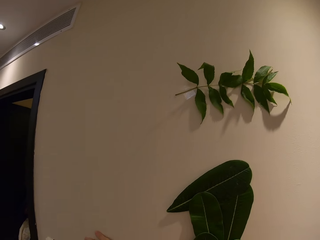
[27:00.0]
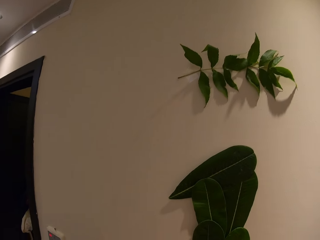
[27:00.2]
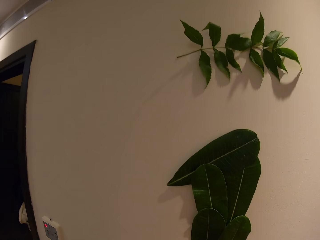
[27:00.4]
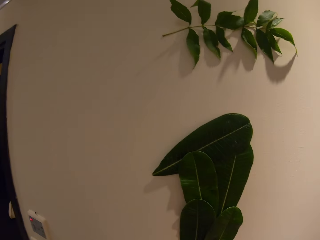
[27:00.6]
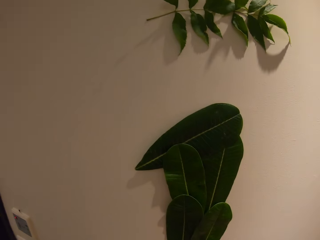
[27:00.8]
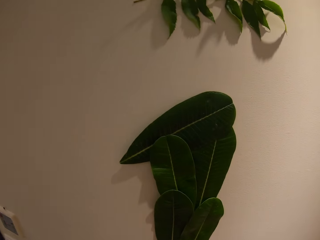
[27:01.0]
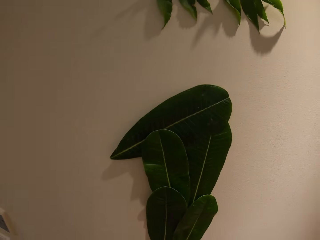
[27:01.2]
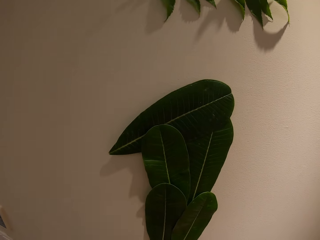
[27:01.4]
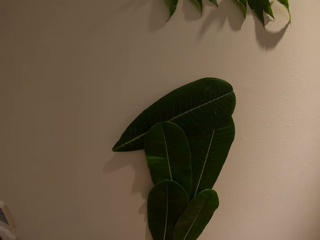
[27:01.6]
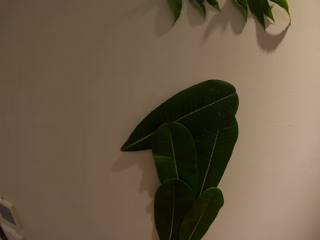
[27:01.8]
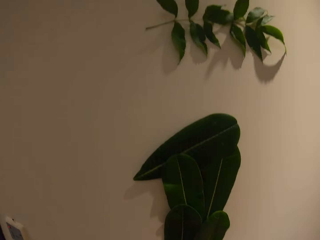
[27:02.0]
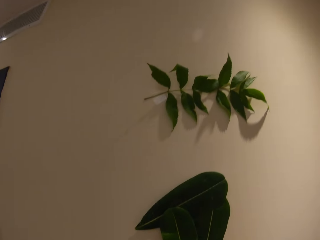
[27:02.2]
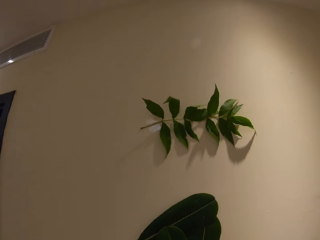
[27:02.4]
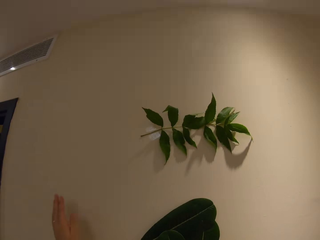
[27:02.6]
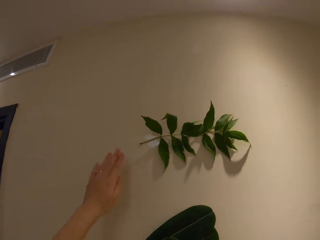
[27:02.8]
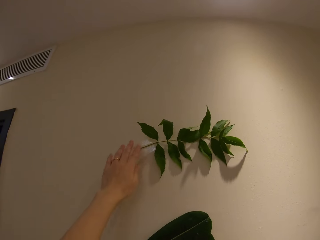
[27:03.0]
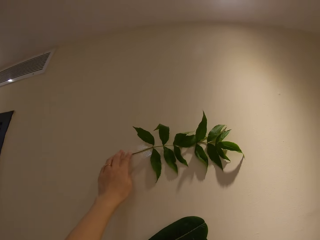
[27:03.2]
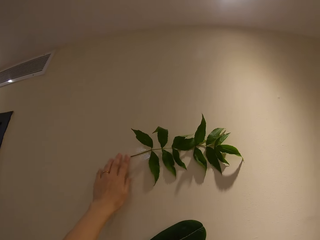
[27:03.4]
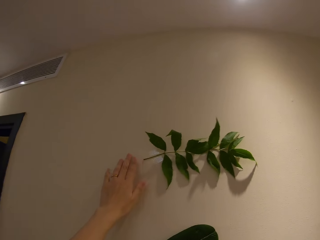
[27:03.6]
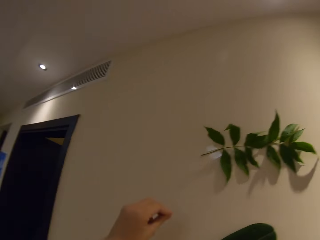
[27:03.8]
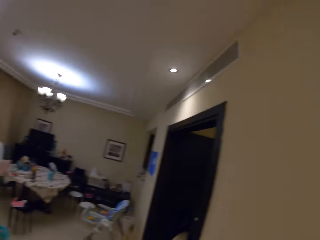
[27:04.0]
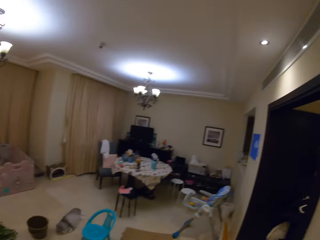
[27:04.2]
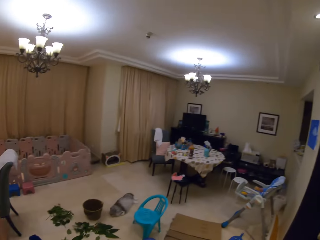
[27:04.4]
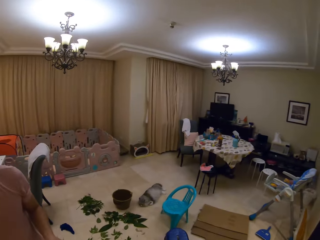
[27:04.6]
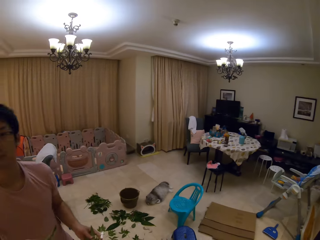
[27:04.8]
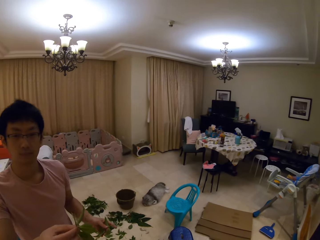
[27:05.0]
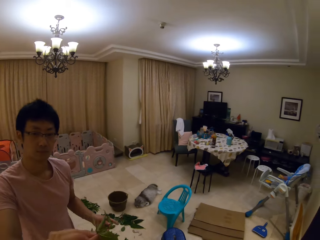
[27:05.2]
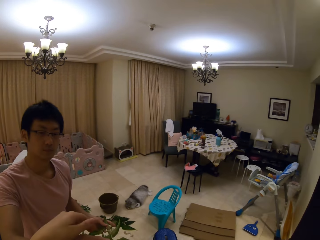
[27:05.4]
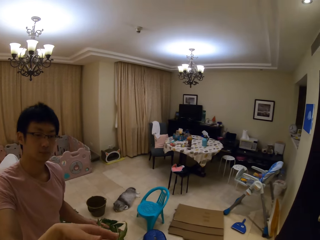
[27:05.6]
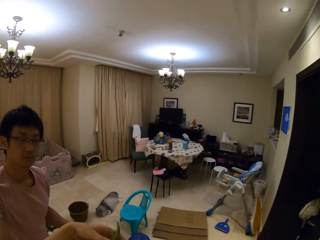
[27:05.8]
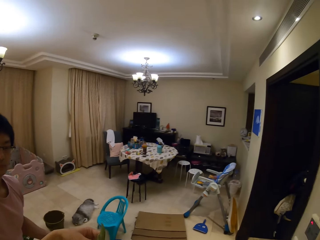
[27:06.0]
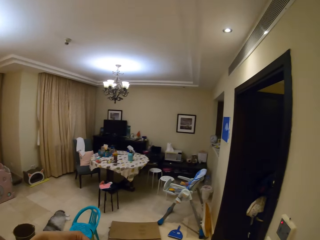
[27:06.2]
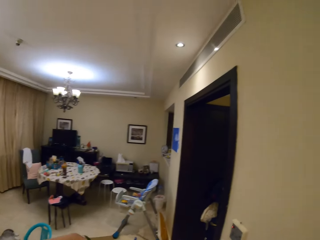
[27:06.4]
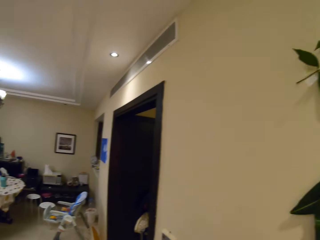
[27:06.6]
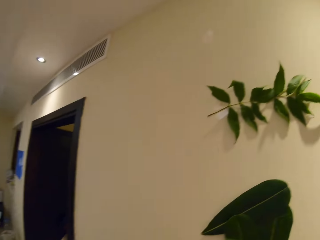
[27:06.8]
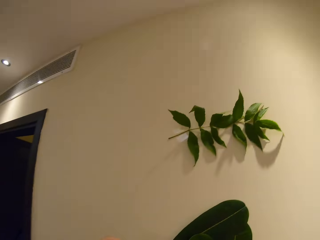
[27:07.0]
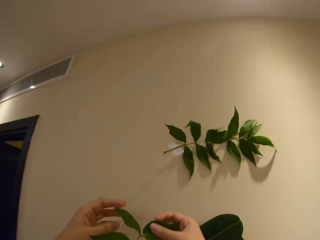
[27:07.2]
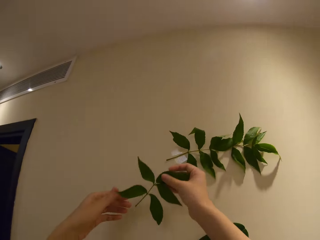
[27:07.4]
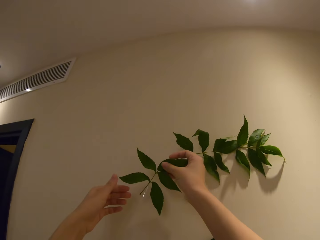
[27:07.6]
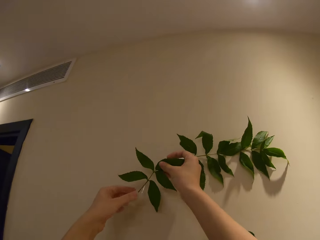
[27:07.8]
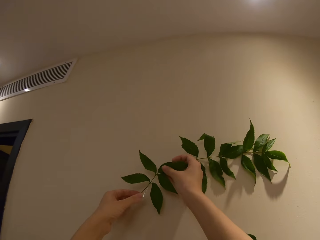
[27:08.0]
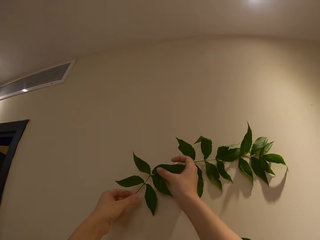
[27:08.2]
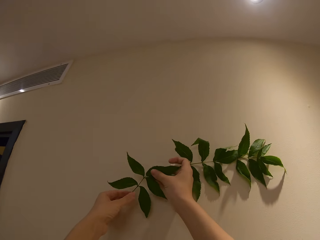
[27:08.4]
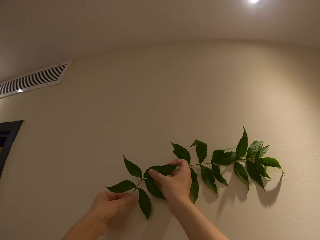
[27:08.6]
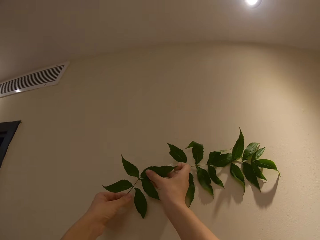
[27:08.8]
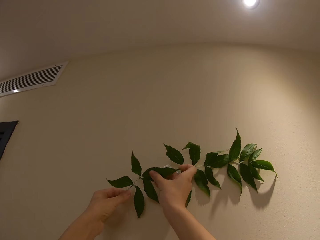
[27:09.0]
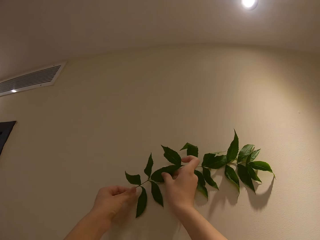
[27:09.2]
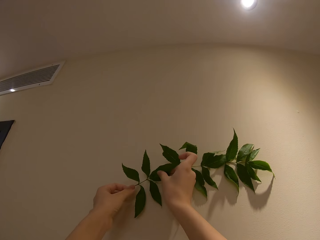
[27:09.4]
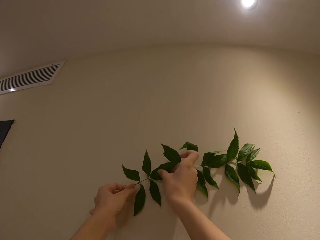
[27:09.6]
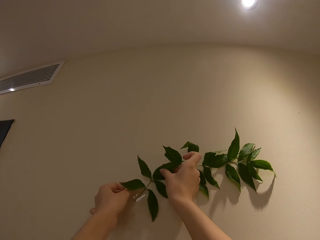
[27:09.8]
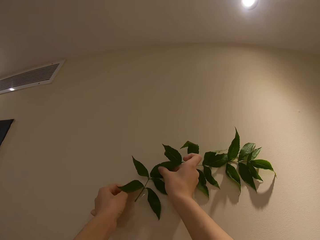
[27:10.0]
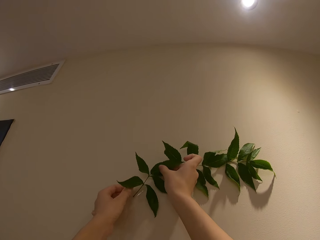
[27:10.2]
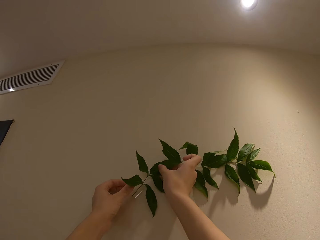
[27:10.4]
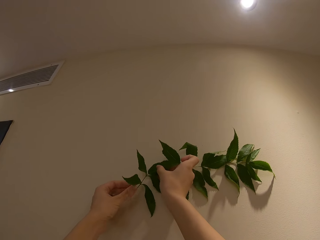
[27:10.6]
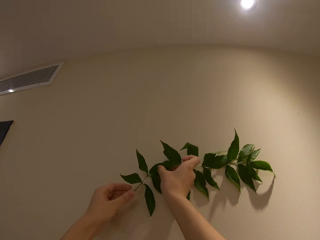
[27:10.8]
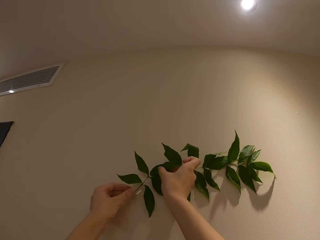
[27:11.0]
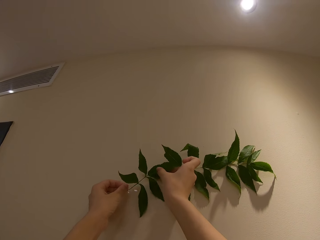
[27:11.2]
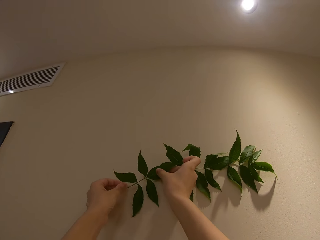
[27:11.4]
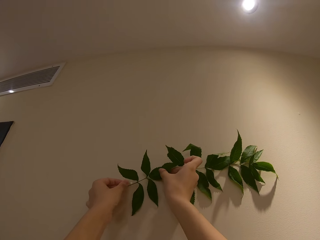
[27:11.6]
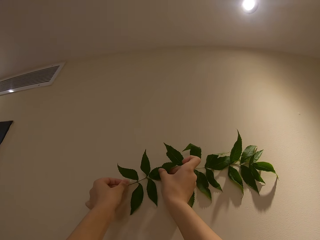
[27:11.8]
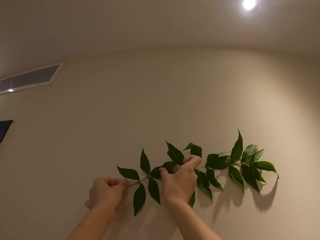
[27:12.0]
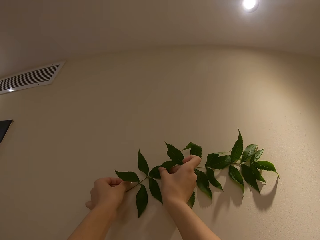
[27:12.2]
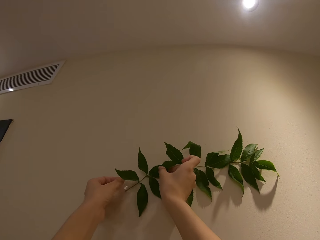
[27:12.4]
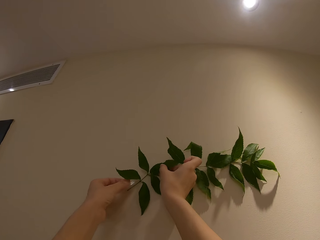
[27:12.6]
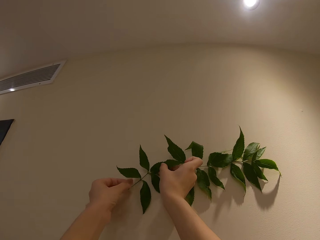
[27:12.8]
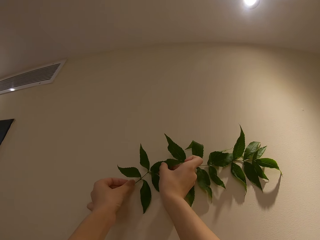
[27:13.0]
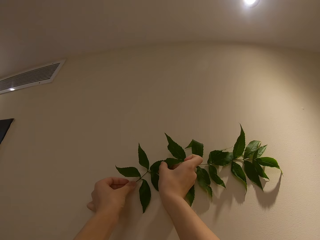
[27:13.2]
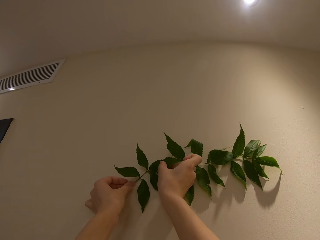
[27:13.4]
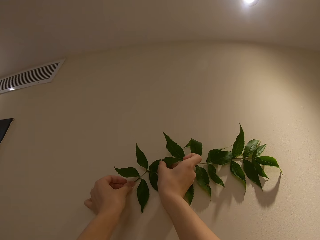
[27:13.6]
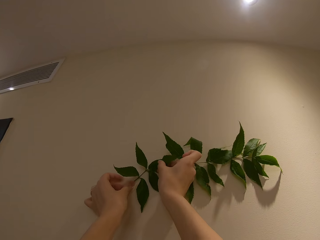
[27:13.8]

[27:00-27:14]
A person shows the pattern on the wall and tightens a piece of the leaf on the wall. The camera wearer looks at the plant decoration on the wall. The person takes a piece of the leaf from the camera wearer, tightens a piece of the leaf on the wall, and moves in the room. The camera wearer touches the plant on the wall. They speak to the person. They speak to the person again. They look at the person. They pick up a plant from the person. They stick the plant on the wall. The person moves in the room and puts a piece of the leaf on the wall with tape. The camera wearer speaks to the person.

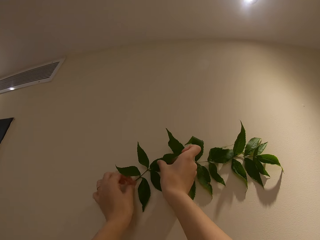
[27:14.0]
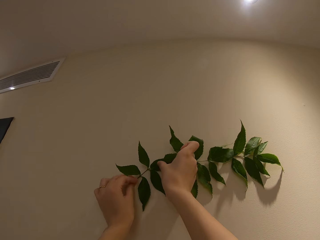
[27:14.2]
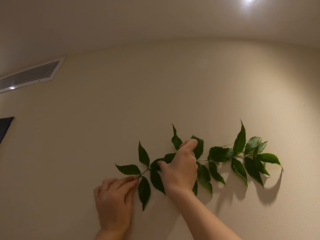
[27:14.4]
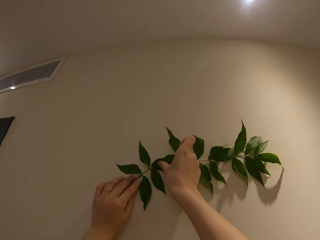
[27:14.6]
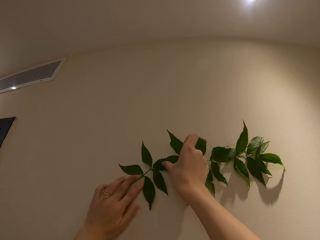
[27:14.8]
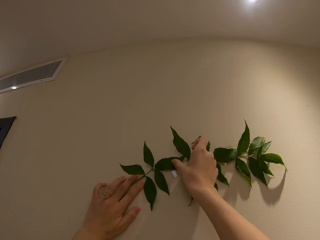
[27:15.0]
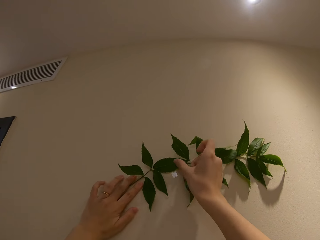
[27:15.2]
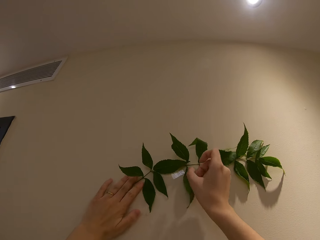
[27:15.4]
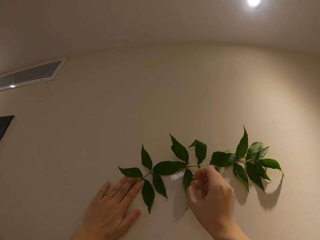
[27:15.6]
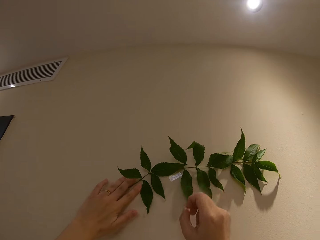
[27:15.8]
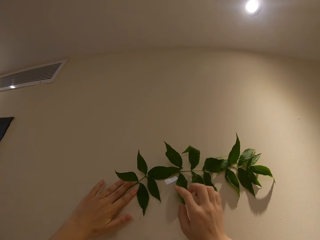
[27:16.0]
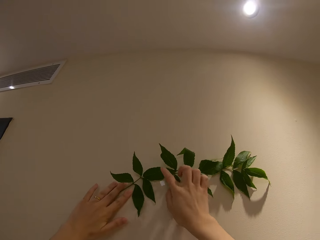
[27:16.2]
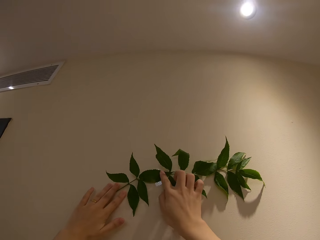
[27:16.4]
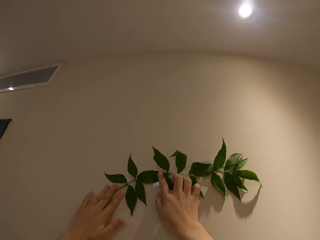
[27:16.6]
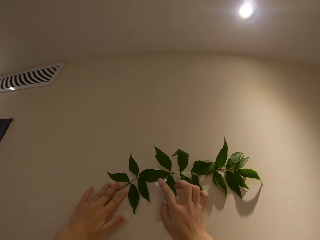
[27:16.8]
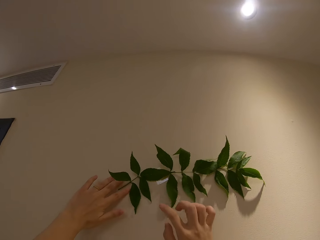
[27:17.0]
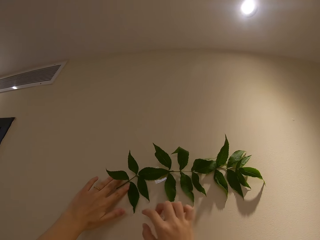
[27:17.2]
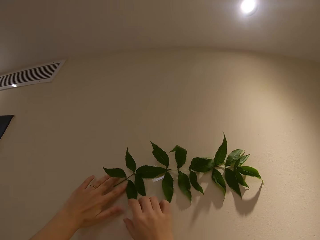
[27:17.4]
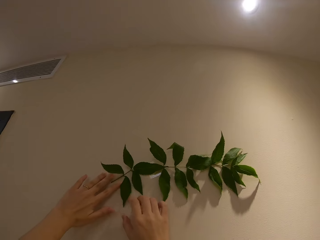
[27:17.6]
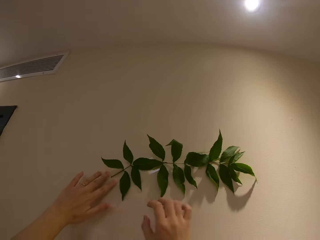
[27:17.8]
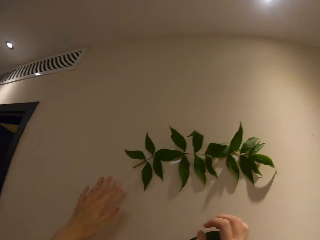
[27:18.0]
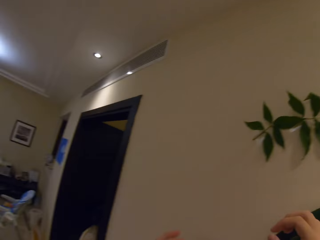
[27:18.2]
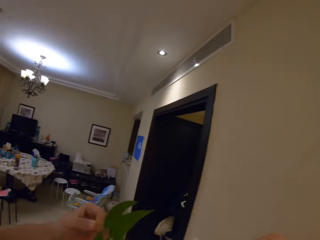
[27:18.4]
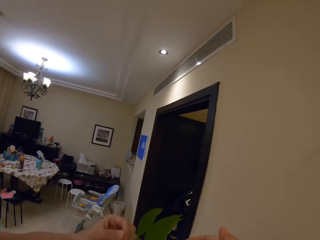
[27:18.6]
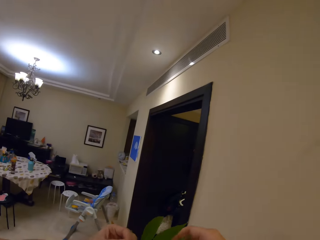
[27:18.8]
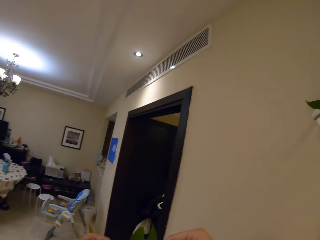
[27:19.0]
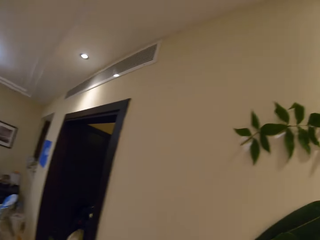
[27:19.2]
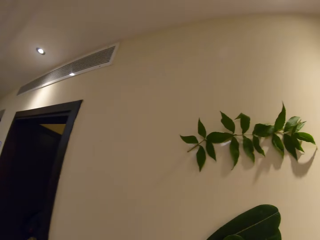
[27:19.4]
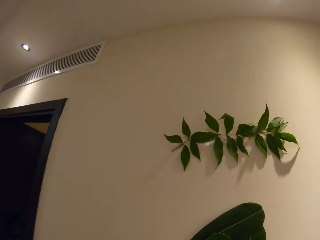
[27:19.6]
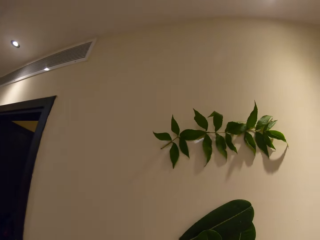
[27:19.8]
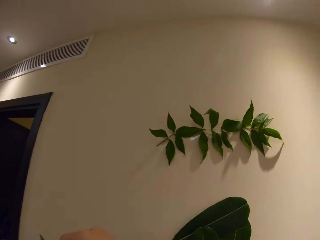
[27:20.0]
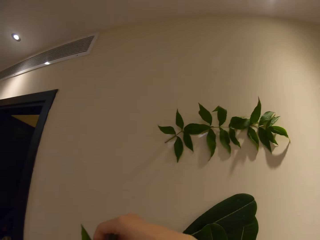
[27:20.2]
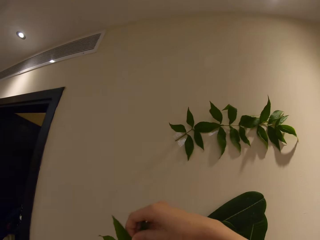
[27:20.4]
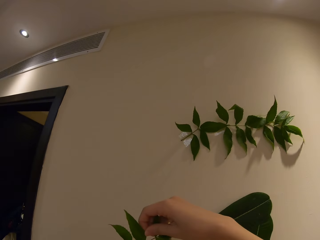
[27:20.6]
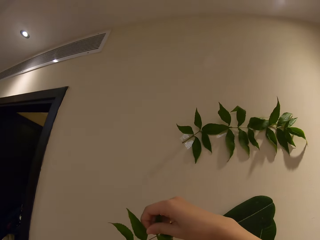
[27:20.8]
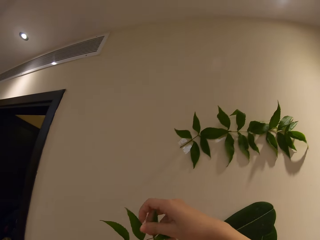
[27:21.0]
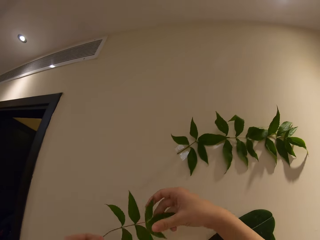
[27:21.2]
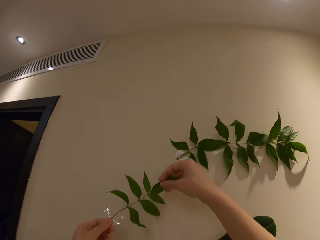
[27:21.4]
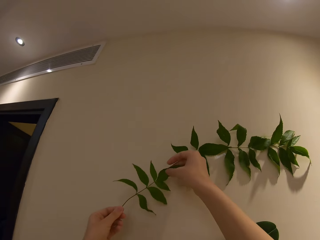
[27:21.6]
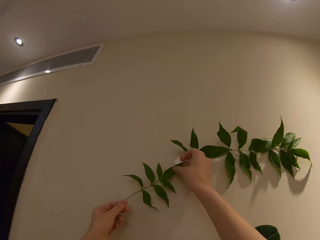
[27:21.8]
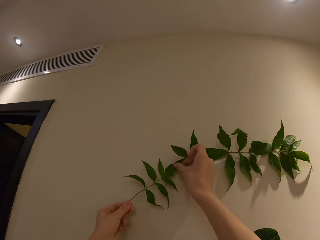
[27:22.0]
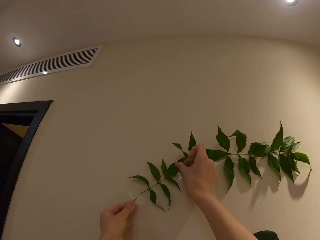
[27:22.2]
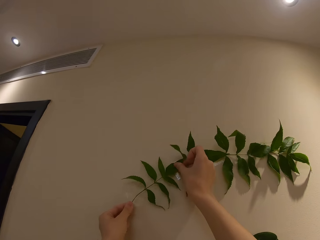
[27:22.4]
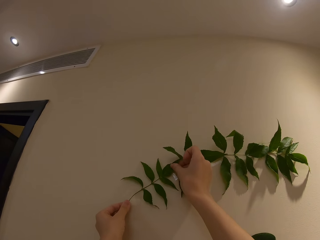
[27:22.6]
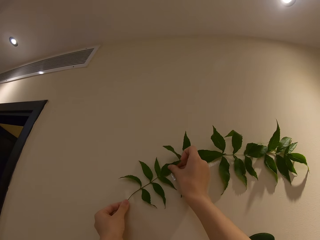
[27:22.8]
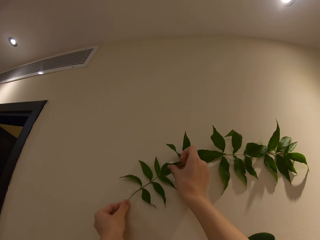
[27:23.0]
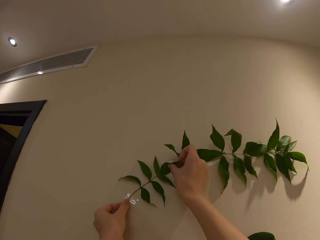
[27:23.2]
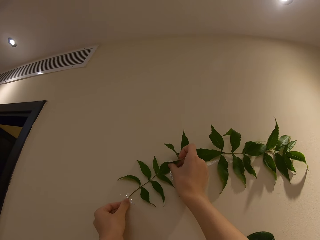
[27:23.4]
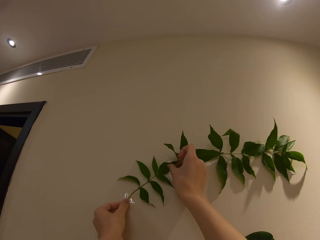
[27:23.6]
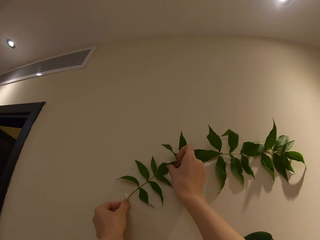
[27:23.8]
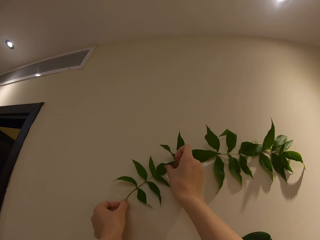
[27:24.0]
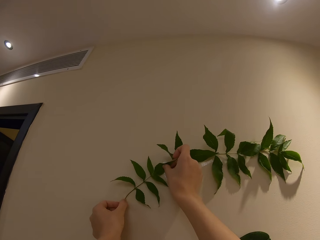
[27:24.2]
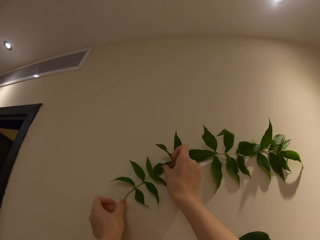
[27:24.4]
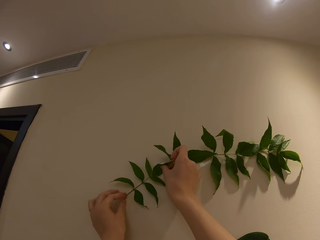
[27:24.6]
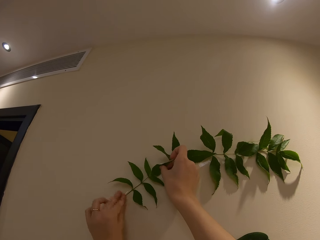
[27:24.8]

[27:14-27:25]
A person speaks to the camera wearer. The camera wearer aligns the plant on the wall. They look at the plant decoration. They stick the plant on the wall.
